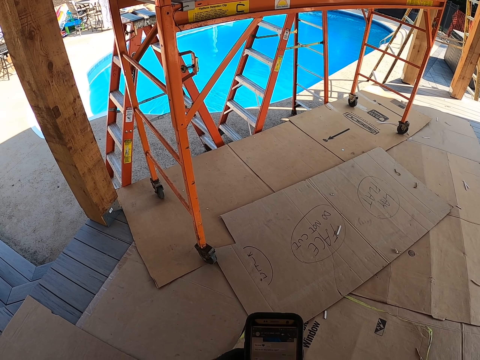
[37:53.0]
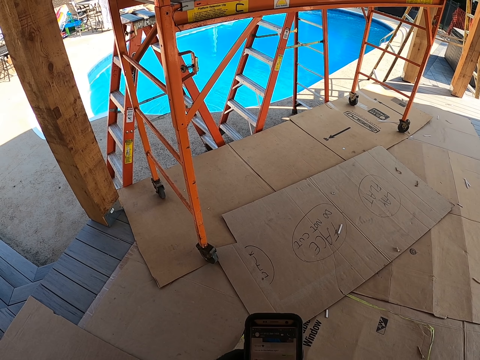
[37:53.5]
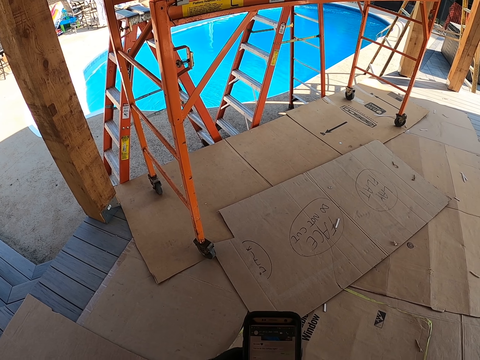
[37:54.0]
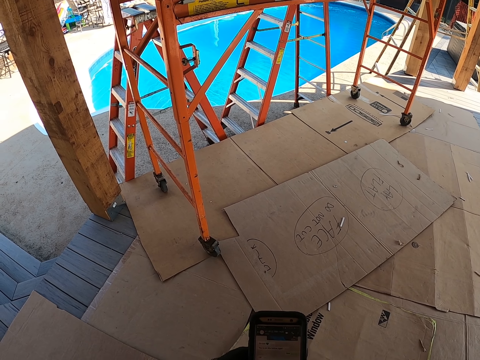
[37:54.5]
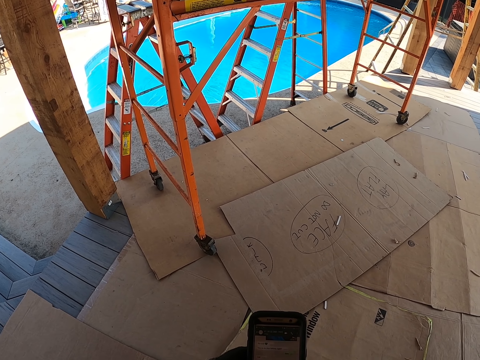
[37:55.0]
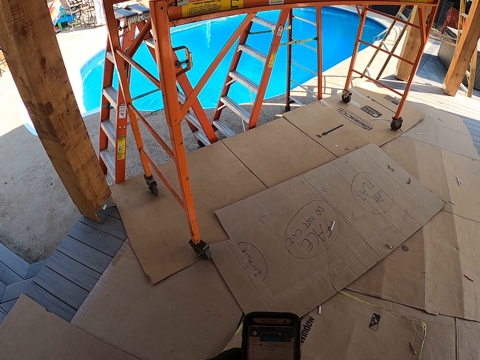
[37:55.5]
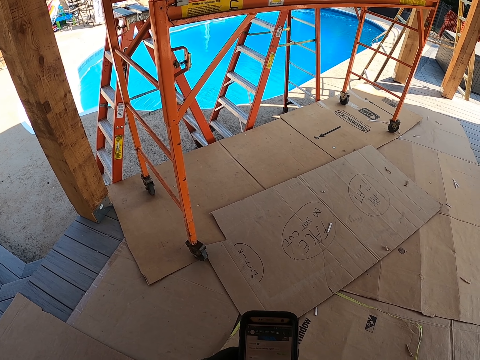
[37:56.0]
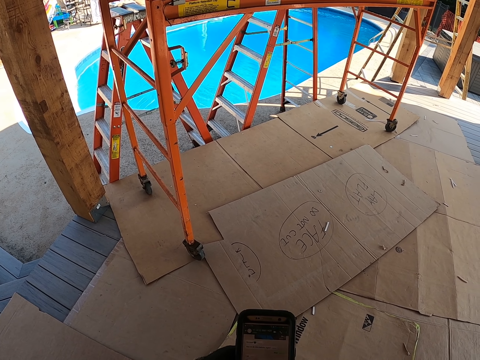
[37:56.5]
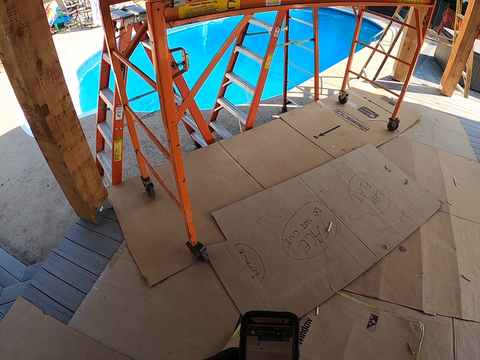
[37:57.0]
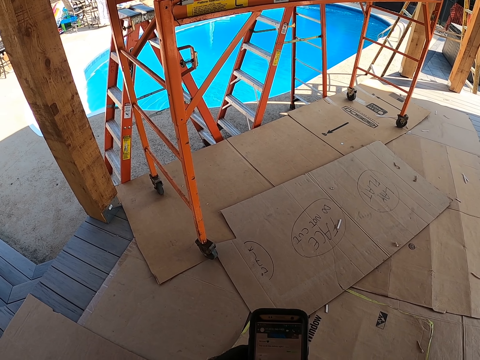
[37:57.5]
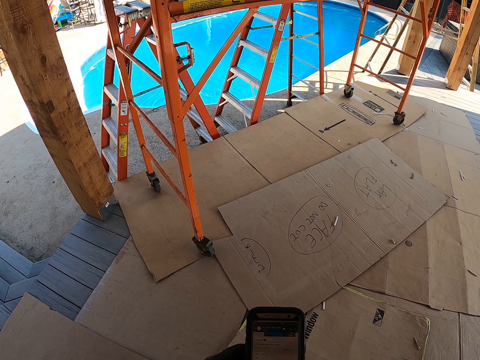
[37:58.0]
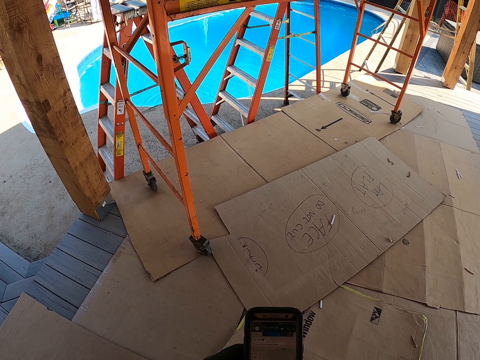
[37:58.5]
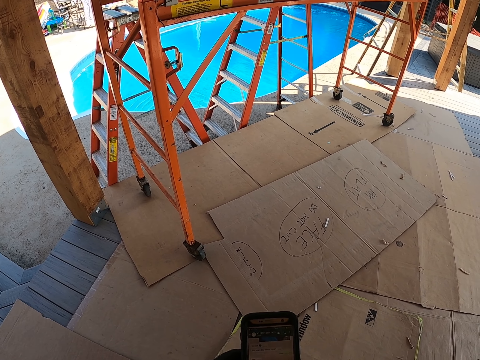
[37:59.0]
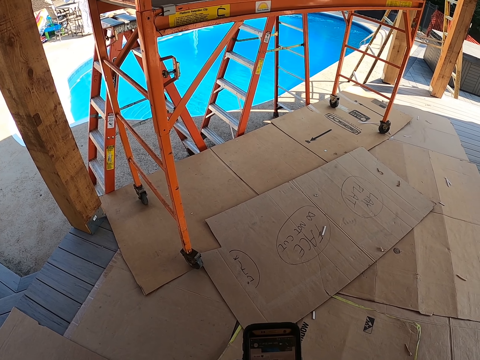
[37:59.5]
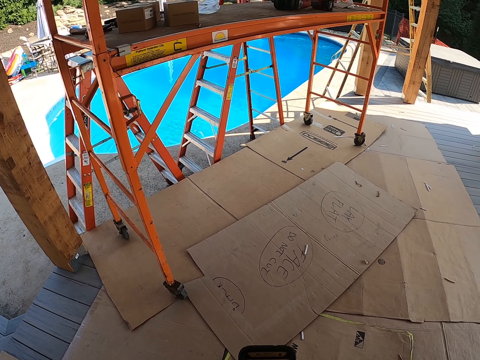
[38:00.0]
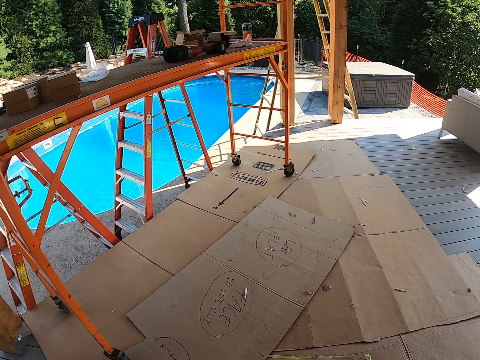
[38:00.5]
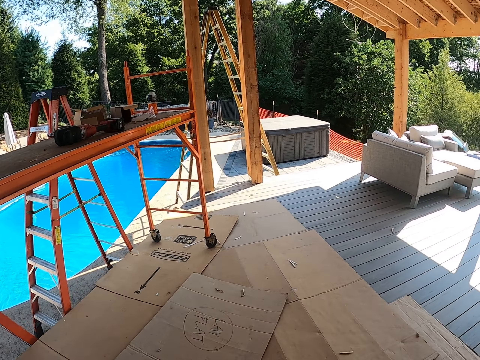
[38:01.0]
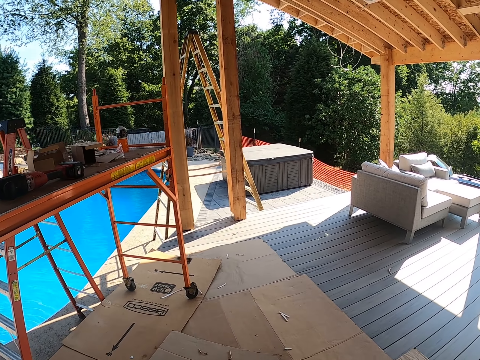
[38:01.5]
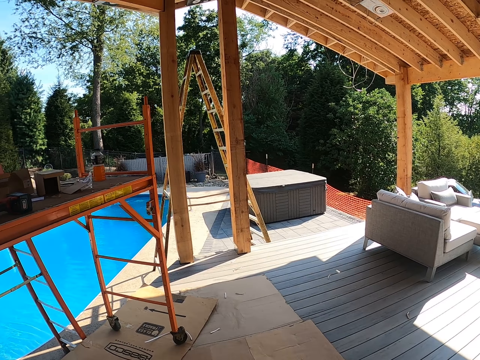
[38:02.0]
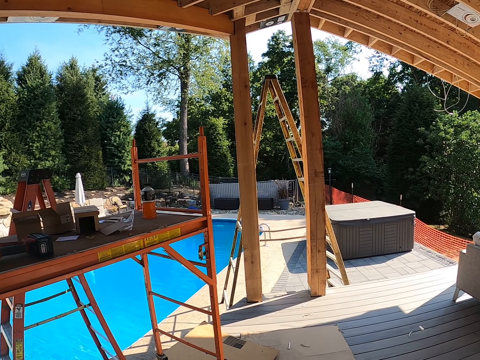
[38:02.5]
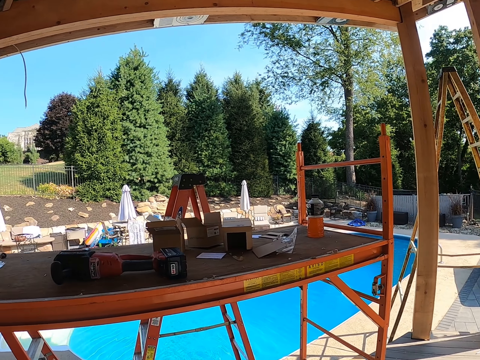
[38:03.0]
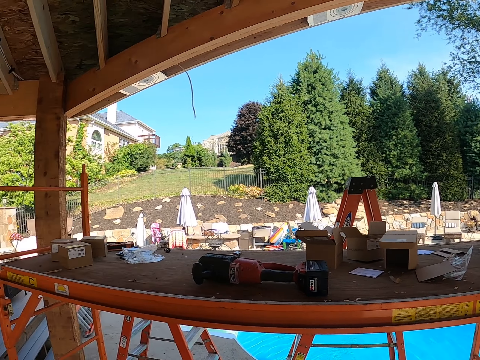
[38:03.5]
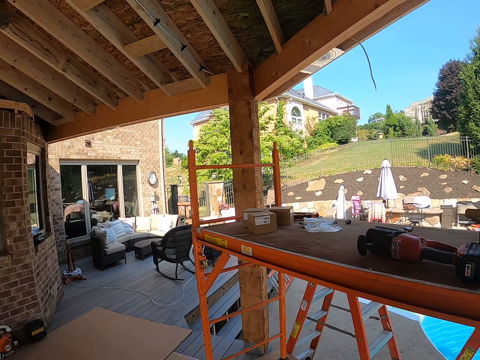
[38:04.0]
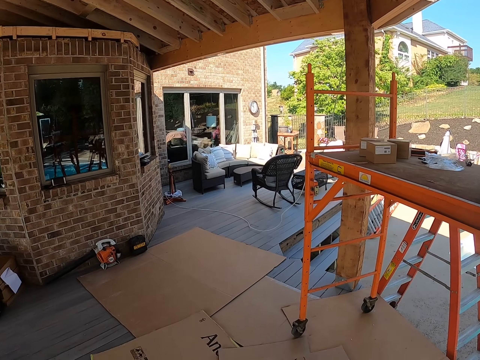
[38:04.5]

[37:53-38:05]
The camera wearer walks around the compound.

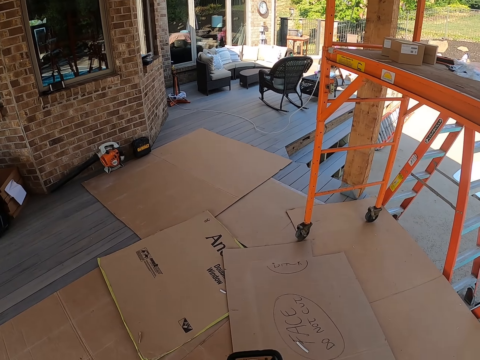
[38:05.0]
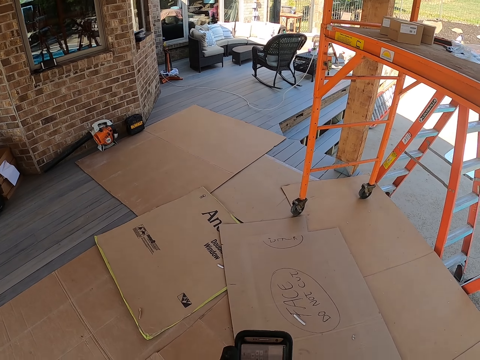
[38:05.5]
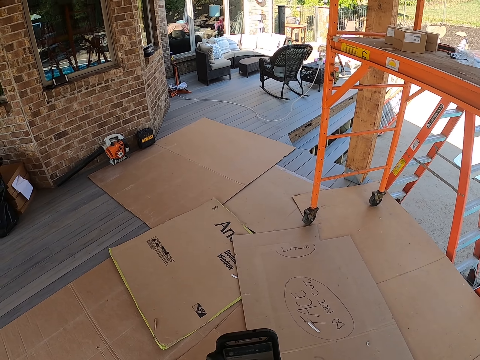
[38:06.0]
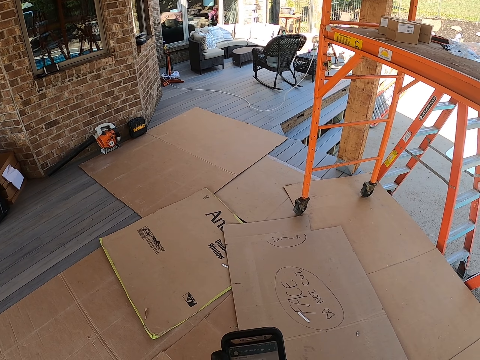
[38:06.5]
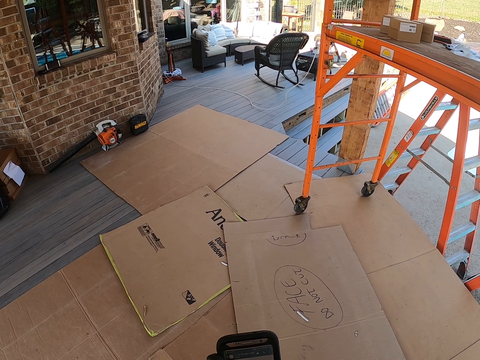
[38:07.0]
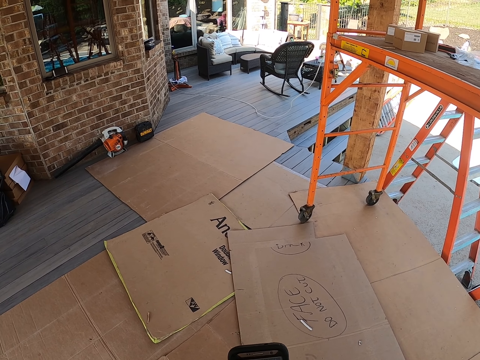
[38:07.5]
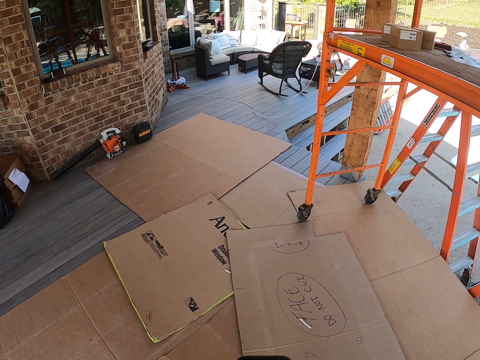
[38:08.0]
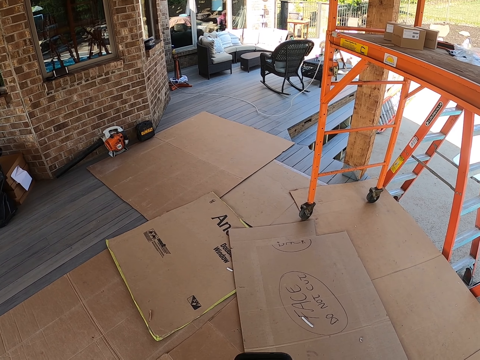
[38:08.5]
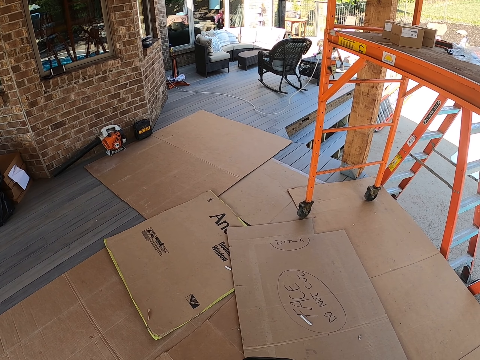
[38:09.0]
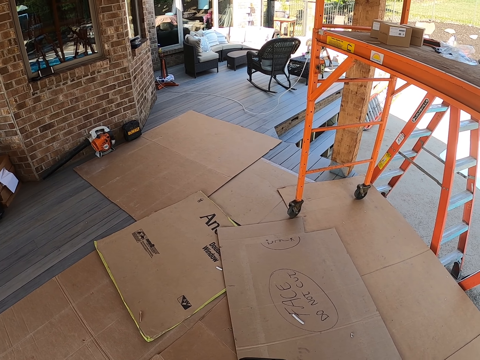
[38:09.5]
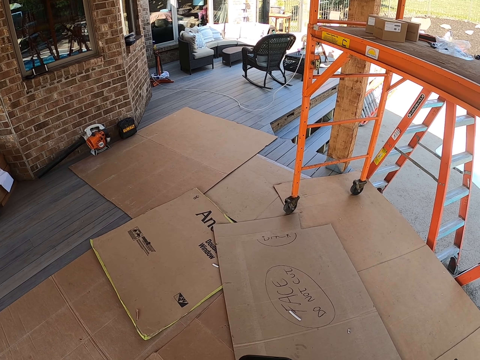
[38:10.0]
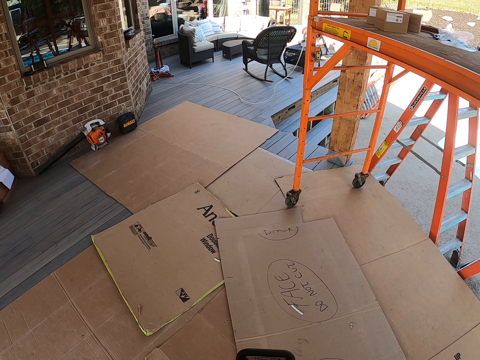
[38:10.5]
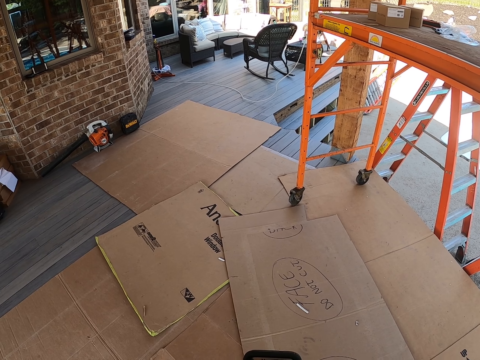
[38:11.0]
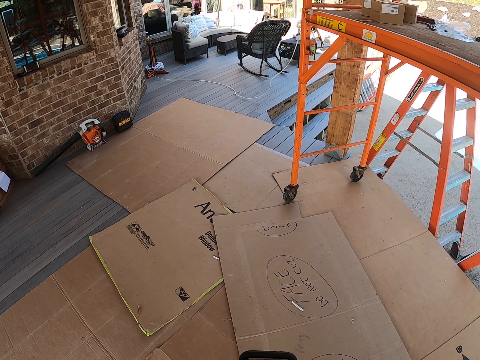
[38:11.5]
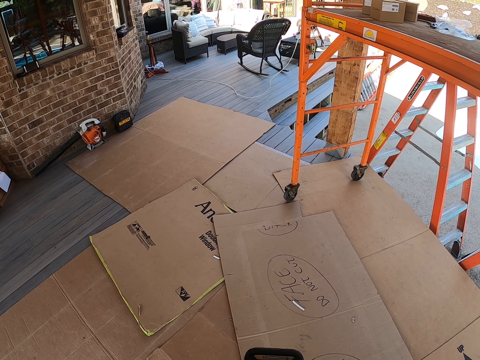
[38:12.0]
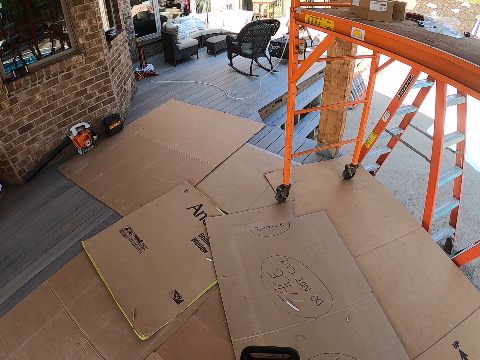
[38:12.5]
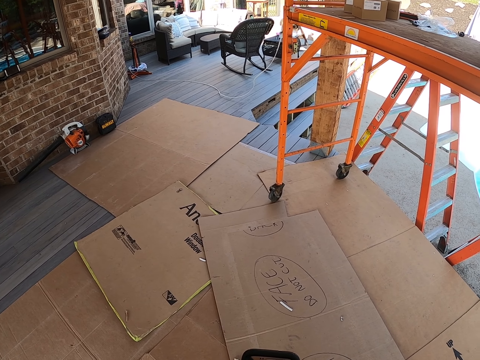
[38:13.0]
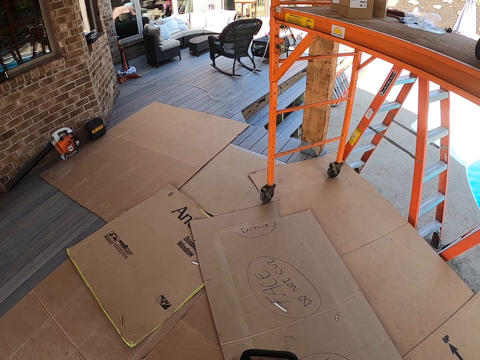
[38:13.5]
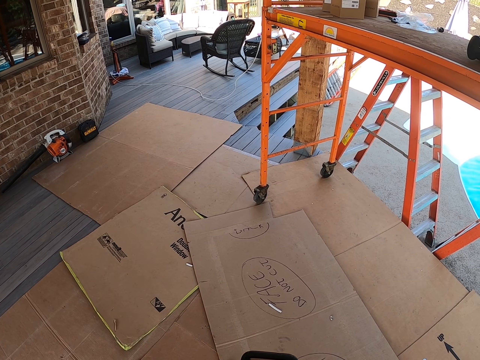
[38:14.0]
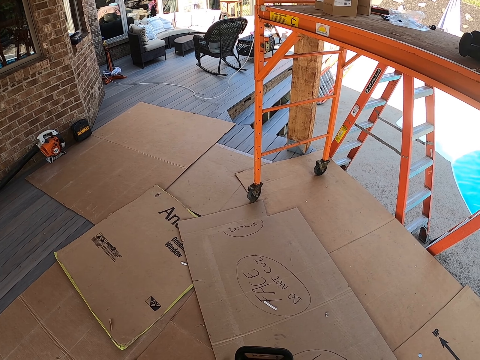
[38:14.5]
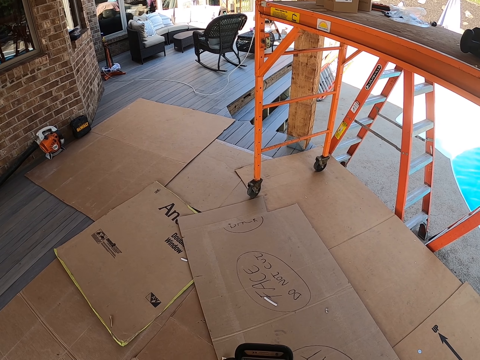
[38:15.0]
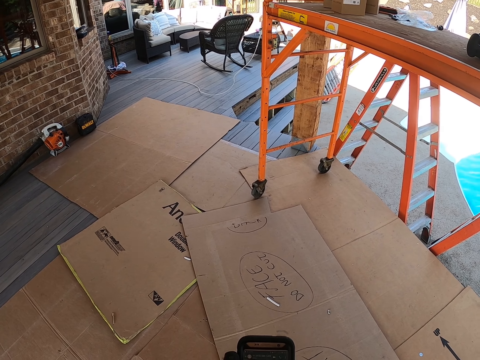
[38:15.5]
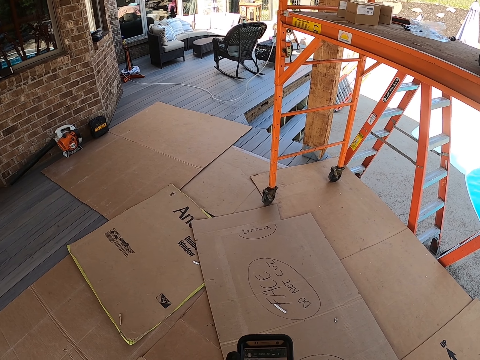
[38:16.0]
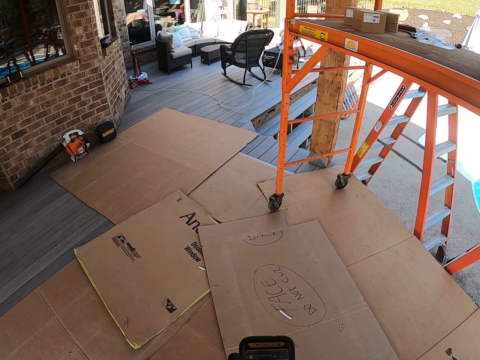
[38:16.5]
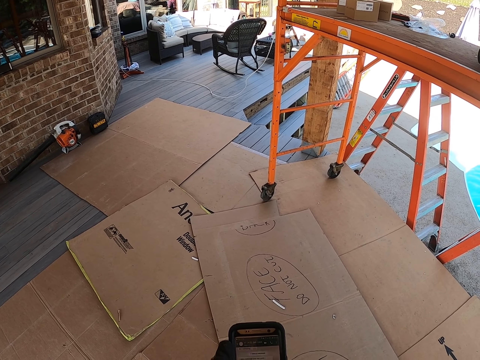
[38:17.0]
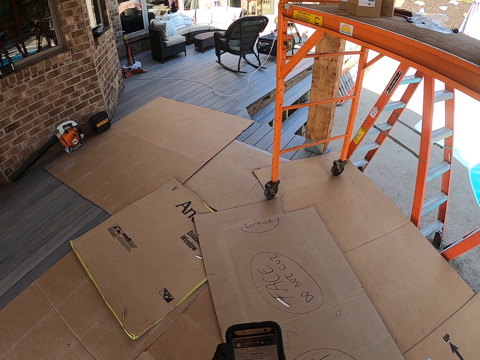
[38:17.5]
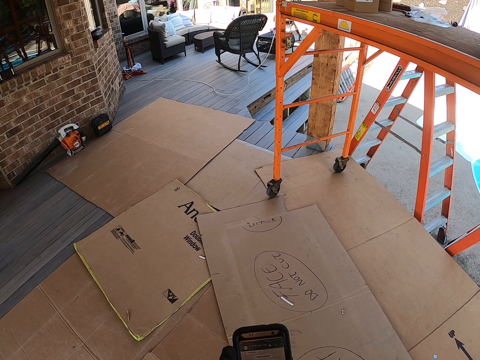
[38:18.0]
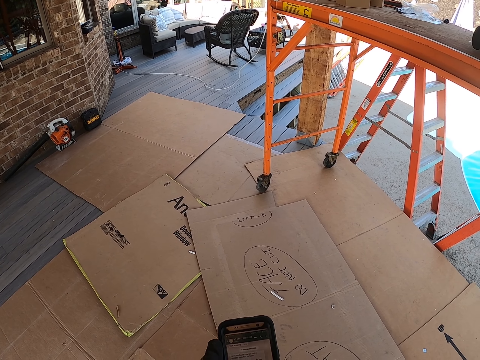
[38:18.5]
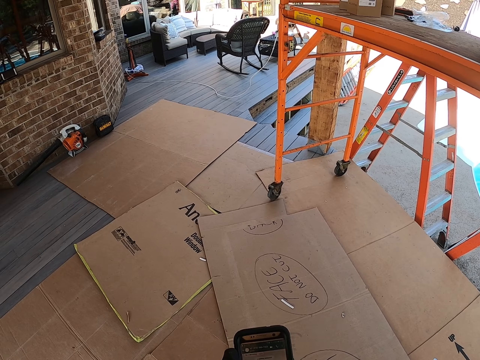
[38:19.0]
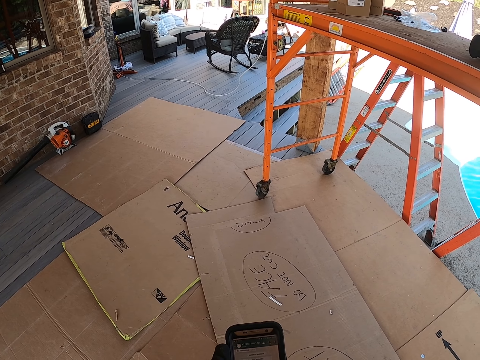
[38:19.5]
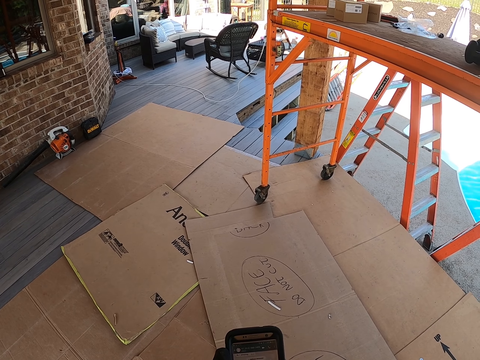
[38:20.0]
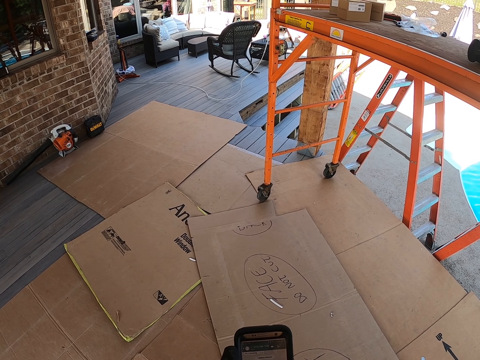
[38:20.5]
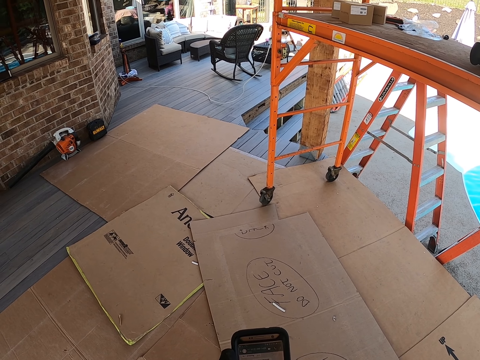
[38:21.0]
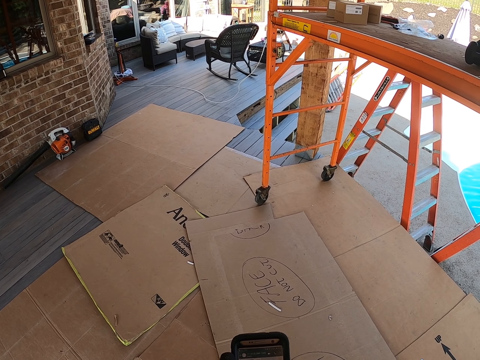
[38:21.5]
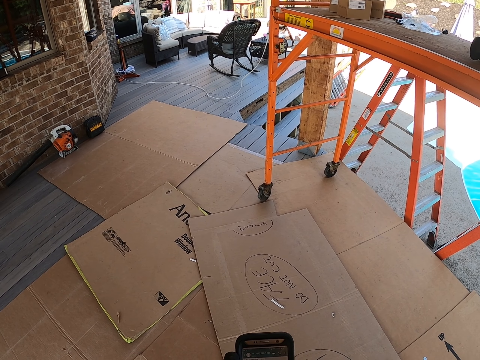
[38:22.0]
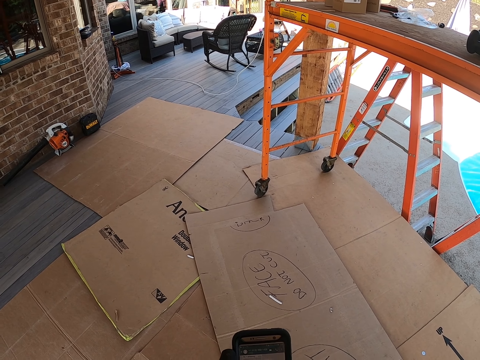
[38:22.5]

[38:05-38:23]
The camera wearer stares at the phone. They operate the phone. They stare at the phone again.
